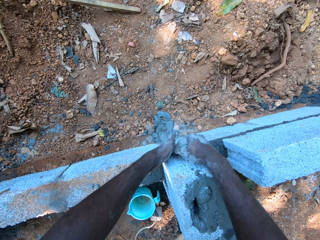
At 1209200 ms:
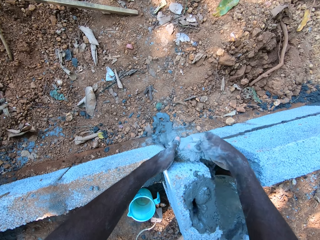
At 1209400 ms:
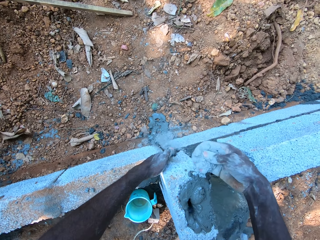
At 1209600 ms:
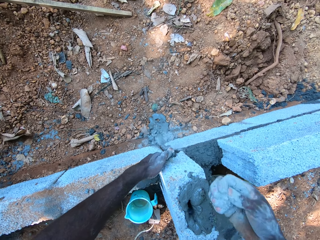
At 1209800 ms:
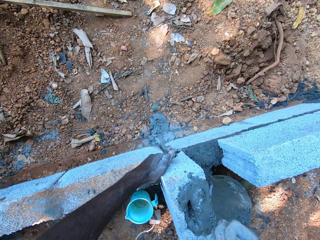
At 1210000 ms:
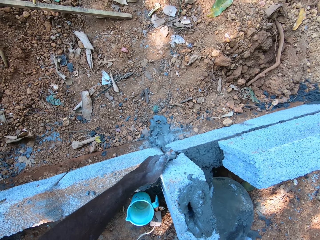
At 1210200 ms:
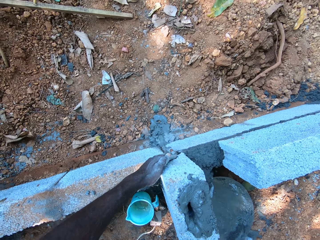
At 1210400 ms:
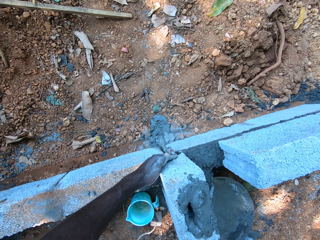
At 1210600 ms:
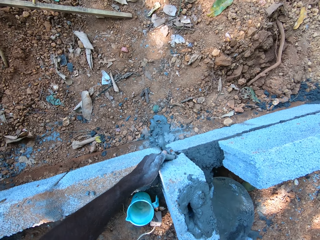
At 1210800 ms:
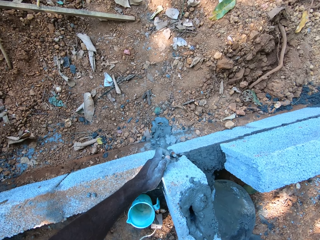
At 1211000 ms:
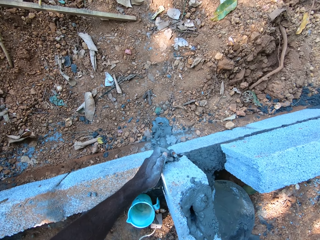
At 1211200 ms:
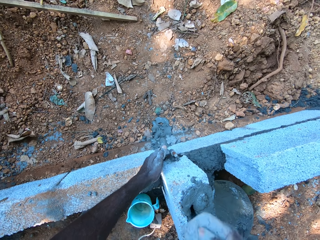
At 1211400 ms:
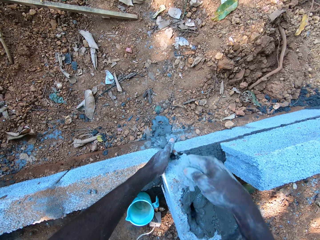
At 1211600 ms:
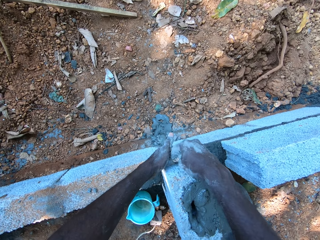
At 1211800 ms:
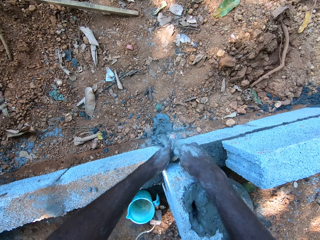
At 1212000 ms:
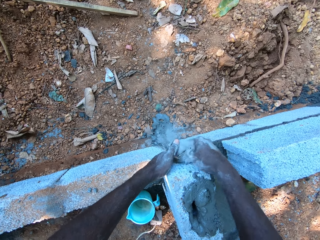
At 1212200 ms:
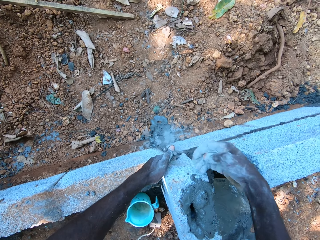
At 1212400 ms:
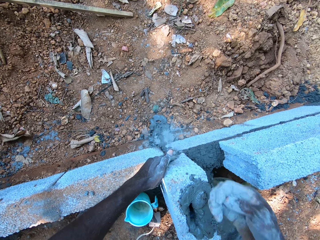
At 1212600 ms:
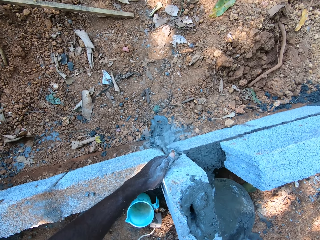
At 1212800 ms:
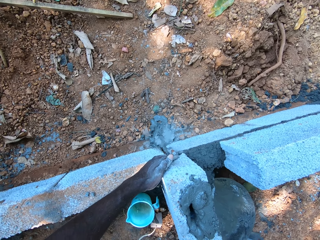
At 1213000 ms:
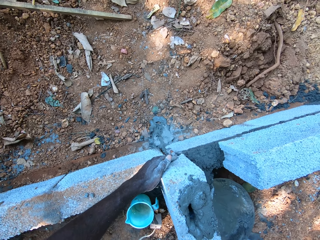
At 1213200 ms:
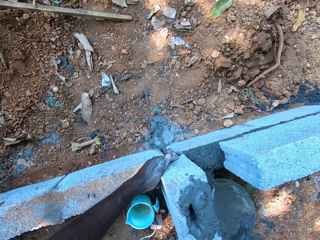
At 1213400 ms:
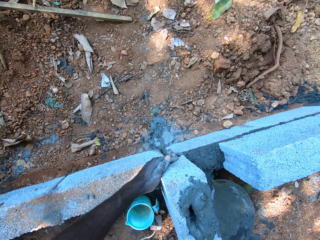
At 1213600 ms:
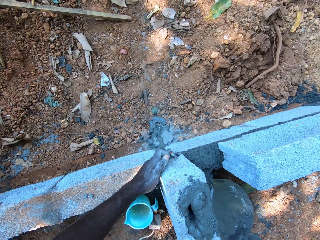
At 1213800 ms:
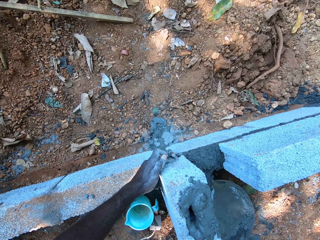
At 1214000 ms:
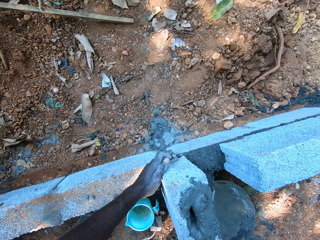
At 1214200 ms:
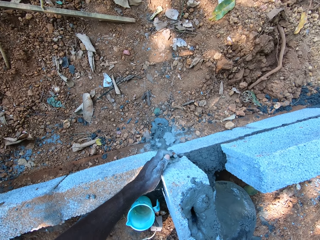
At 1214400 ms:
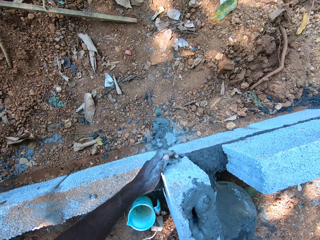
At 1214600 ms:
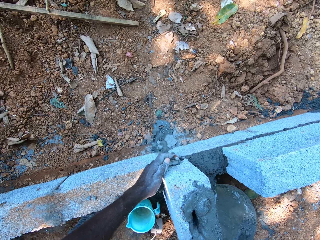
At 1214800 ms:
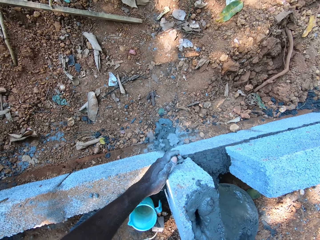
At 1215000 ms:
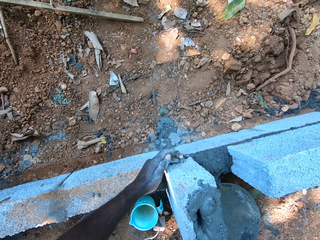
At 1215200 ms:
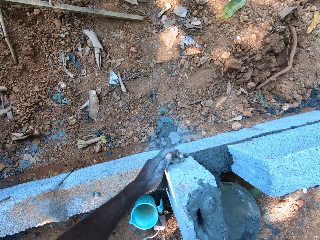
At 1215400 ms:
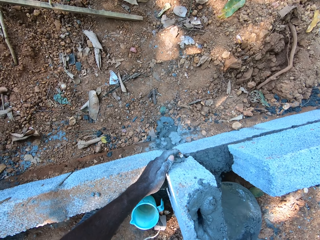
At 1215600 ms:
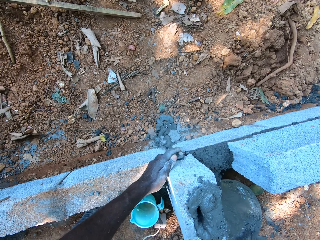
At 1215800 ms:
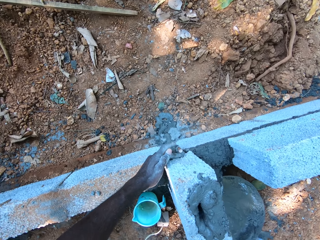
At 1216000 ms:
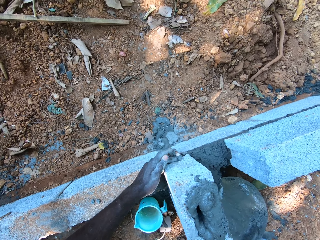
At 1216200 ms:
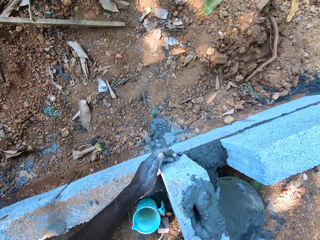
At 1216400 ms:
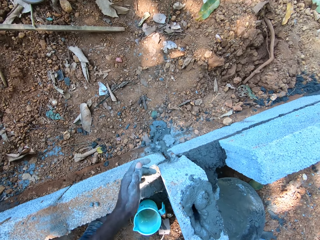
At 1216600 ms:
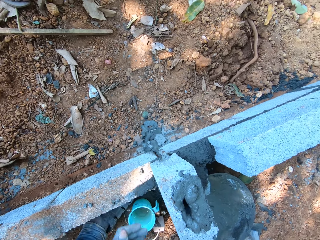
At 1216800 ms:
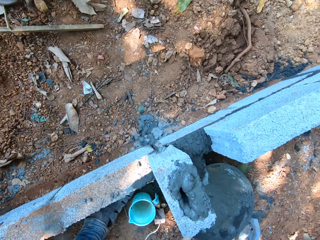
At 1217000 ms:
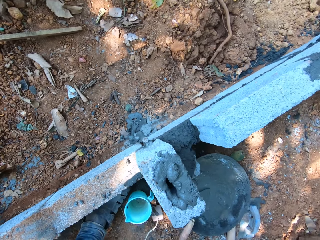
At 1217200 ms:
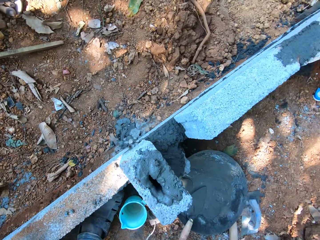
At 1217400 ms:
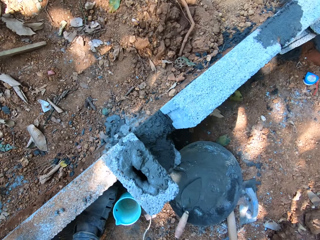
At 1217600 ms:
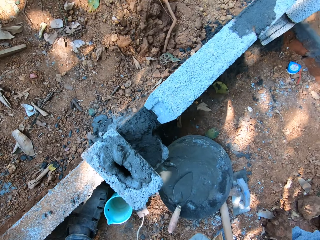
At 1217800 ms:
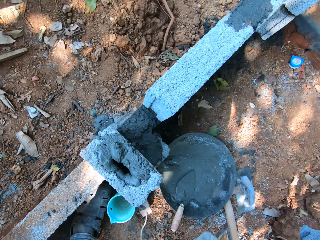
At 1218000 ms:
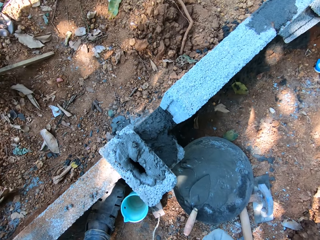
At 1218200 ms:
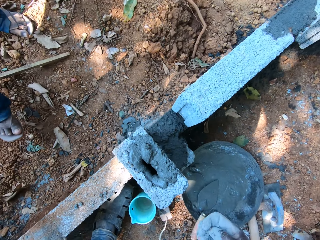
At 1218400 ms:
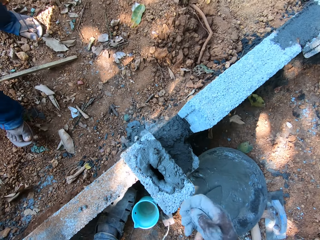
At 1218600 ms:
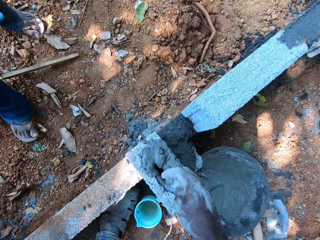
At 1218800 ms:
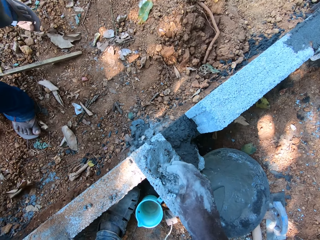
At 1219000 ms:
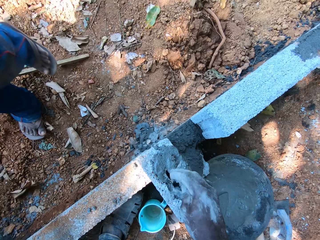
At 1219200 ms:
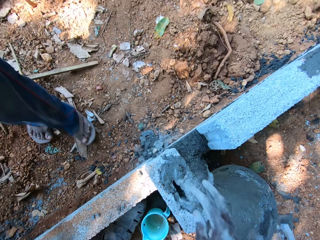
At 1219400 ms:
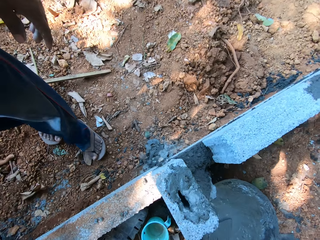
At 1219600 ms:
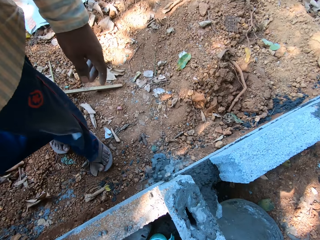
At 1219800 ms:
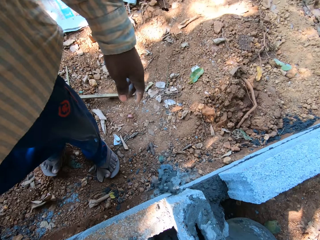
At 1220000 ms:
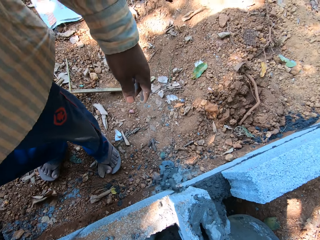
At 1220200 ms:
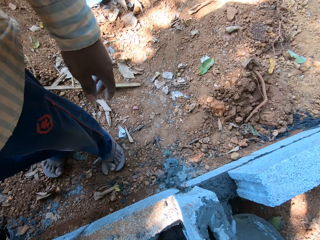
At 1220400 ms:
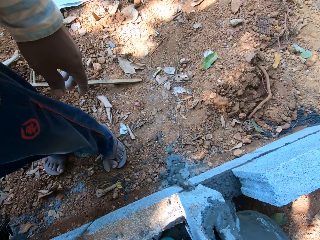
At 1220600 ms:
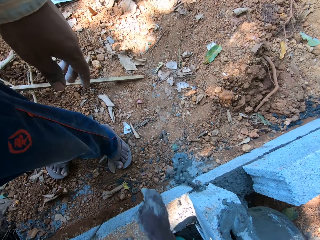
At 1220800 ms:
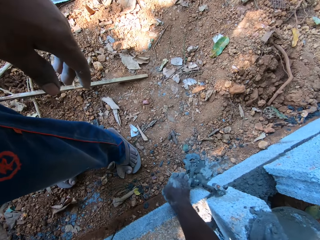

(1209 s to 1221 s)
The camera wearer puts the cement in the brick. He pushes the cement into the hole with his left hand. He pours the cement in his left hand with his right hand. He pushes the cement into the hole with his left hand. He pats the cement on the brick. He pours the cement on the cement mortar on the brick with his right hand.

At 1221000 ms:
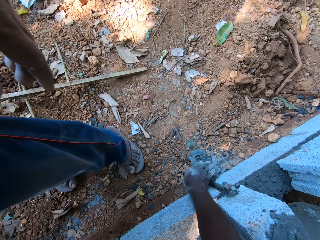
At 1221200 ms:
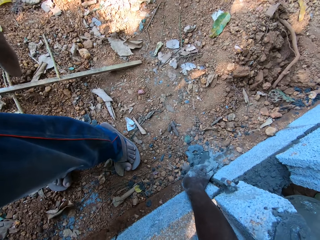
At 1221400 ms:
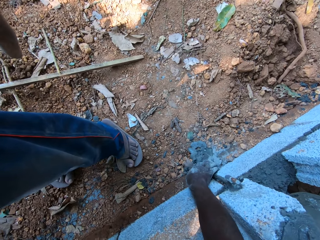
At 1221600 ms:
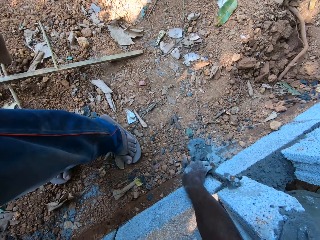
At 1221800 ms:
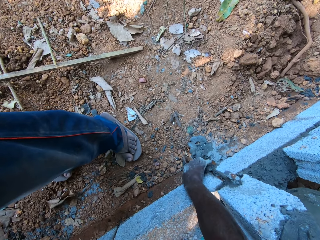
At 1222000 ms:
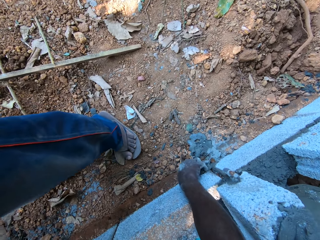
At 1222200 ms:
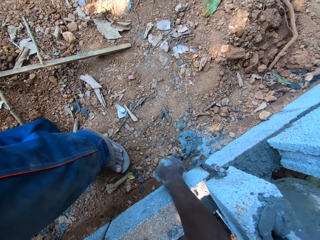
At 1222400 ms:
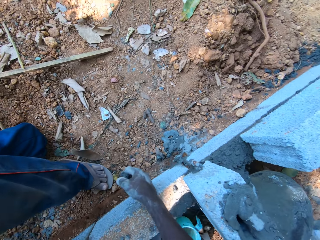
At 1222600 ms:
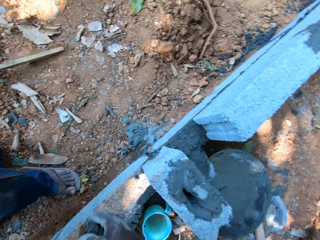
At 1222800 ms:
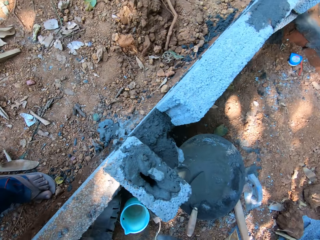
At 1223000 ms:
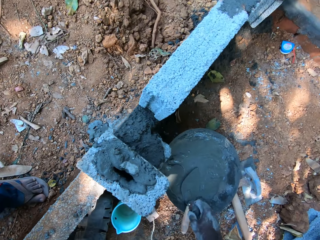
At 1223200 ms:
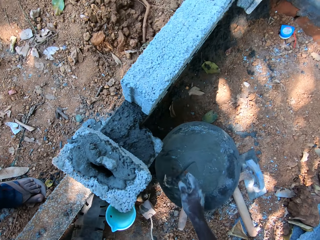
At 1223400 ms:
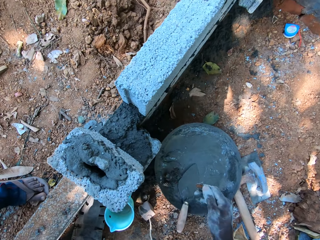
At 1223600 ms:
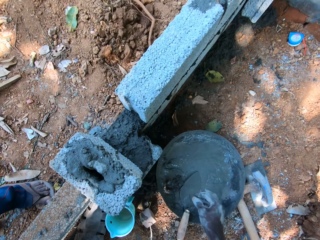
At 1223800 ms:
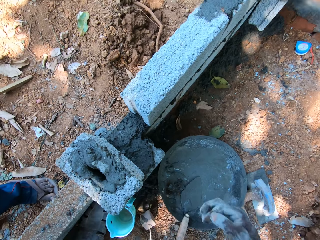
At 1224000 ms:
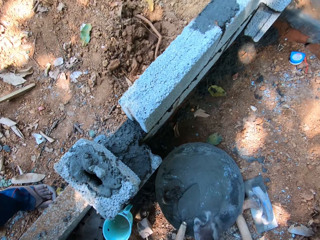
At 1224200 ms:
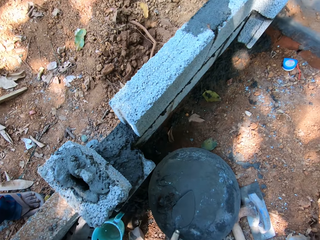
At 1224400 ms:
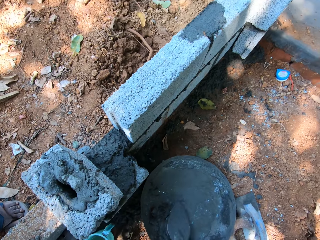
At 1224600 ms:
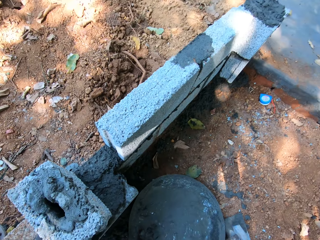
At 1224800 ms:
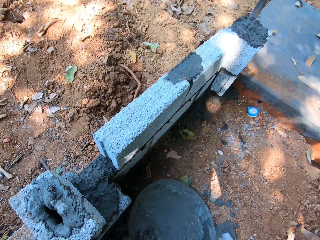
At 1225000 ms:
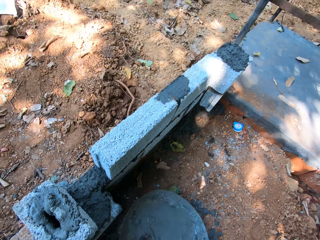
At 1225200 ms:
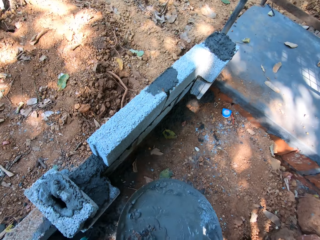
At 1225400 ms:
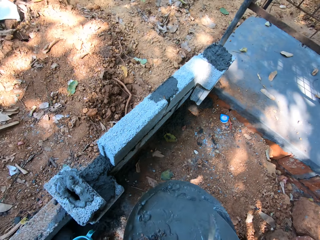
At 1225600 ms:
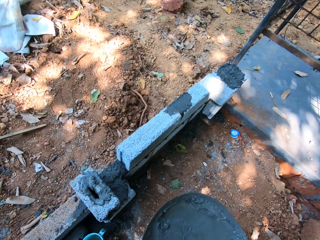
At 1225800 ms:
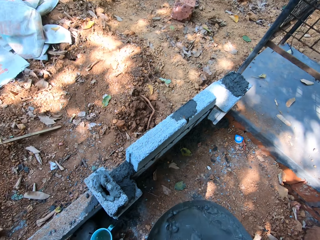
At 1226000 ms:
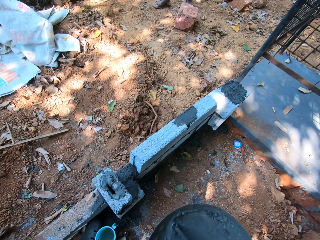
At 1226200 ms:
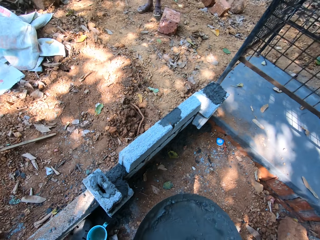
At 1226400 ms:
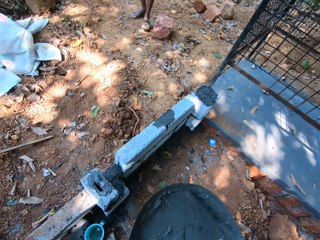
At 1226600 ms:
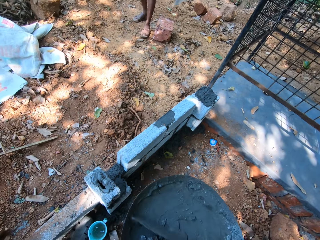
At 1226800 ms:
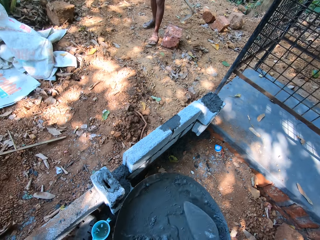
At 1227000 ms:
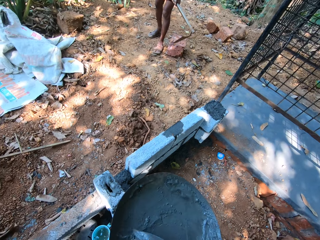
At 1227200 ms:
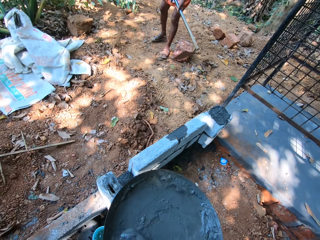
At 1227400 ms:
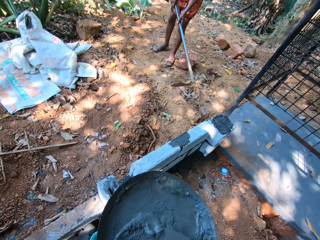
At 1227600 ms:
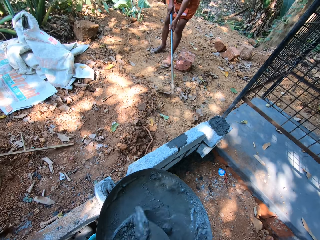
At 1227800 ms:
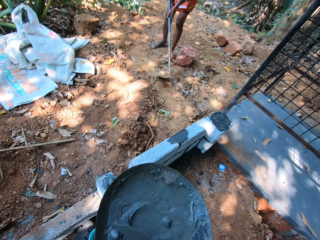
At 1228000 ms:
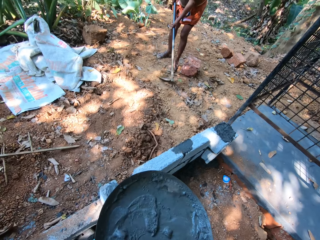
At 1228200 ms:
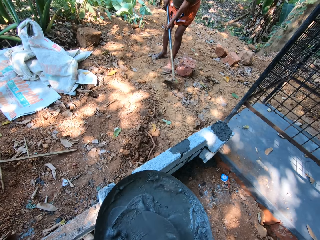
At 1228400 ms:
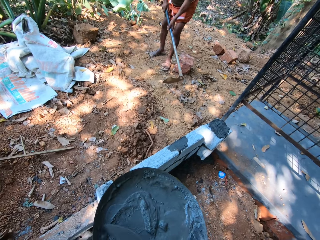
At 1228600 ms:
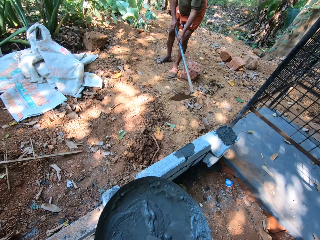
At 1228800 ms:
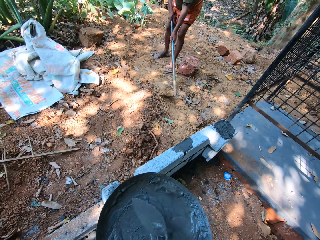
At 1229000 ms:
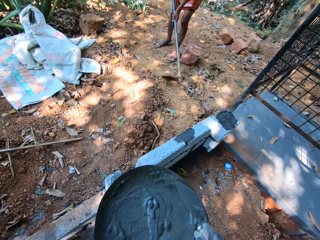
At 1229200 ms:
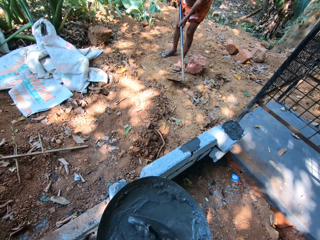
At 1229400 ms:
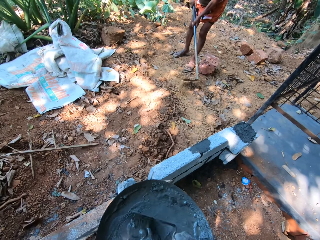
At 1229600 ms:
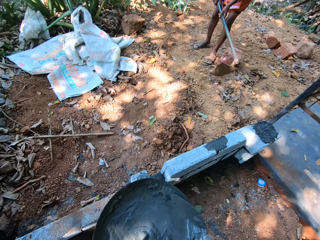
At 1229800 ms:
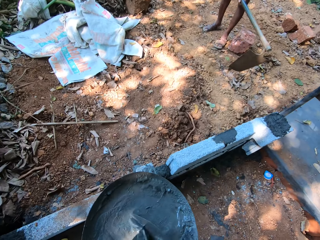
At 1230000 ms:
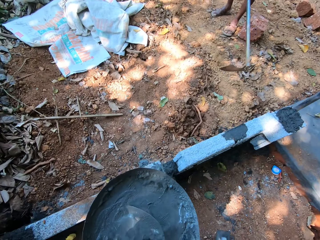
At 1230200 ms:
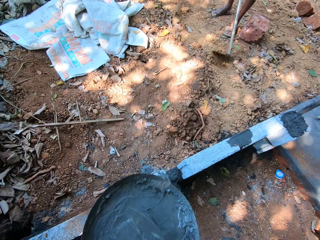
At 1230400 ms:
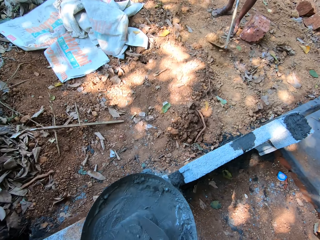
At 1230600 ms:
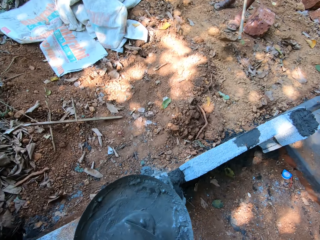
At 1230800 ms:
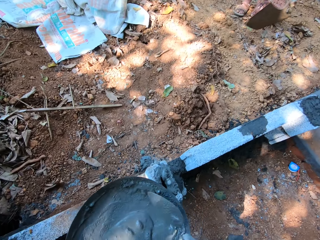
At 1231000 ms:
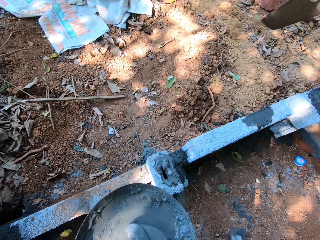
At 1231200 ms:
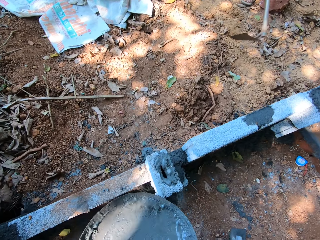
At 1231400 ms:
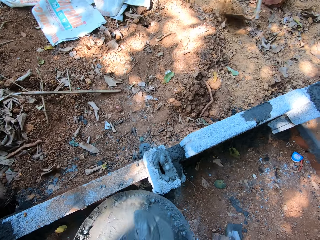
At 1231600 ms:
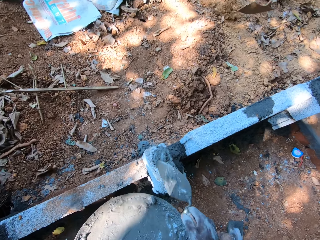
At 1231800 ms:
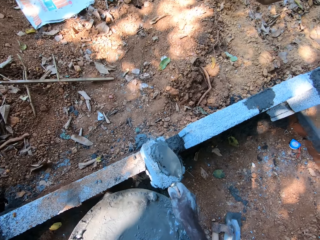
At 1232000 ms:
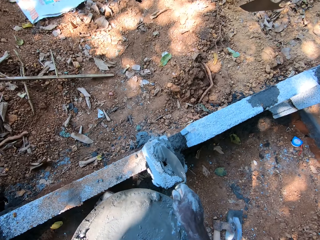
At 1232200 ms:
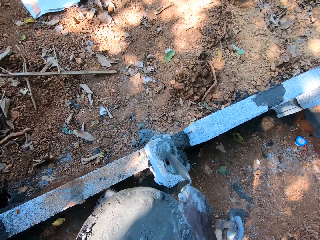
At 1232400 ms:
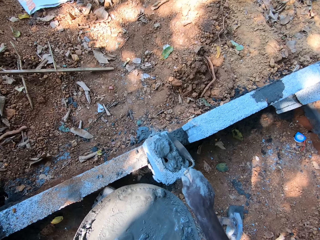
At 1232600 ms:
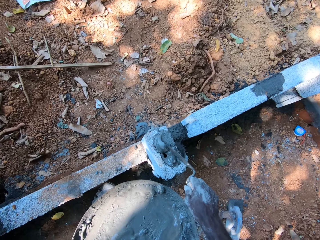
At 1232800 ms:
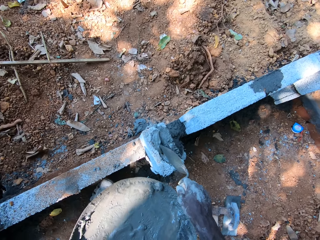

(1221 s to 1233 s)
The camera wearer scoops cement mortar from the ground with his right hand. He pours the cement mortar in the head pan with his right hand. He picks the trowel from the head pan with his right hand. He picks the head pan from the ground with his left hand. He stirs the cement mortar in the head pan with the trowel in his right hand. A man digs the ground with a hoe in both hands. The camera wearer scoops cement mortar from the head pan with the trowel in his right hand. He pours the cement mortar into the brick on the wall with the trowel in his right hand. He scrapes cement mortar into the brick with the trowel in his right hand.
